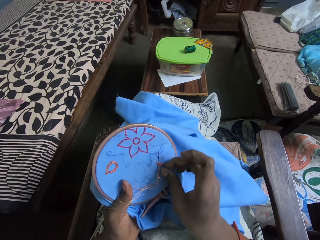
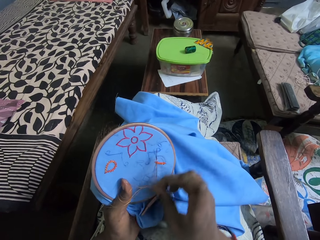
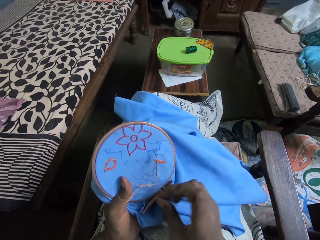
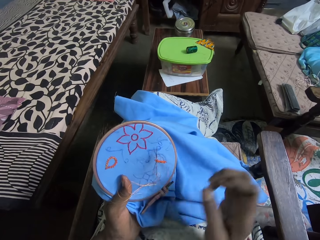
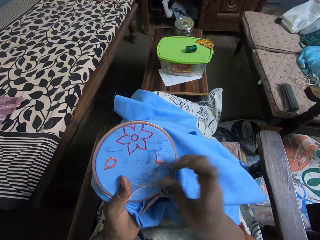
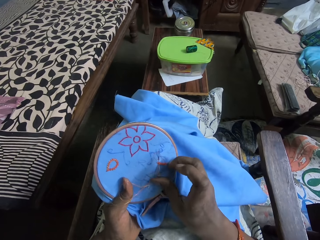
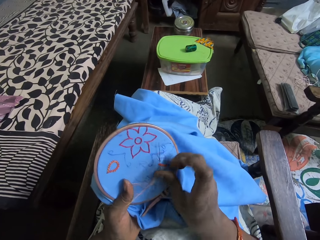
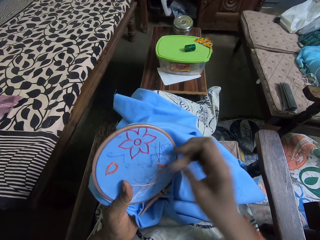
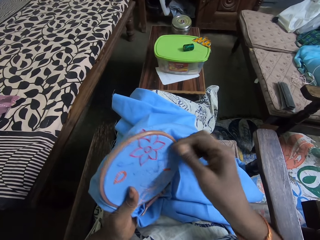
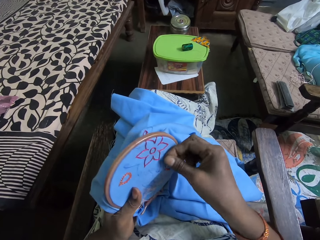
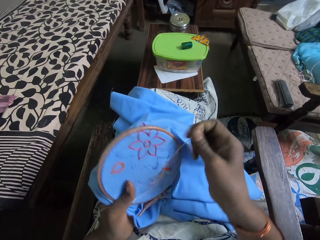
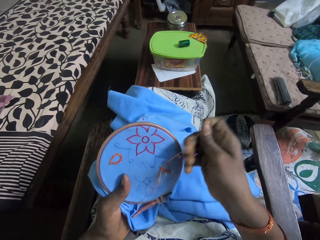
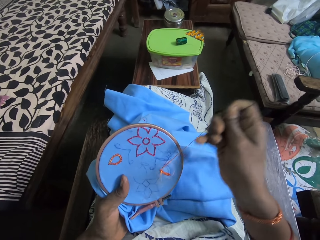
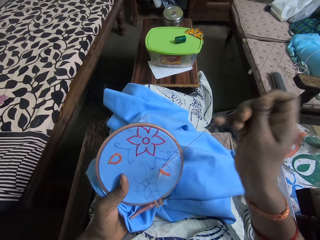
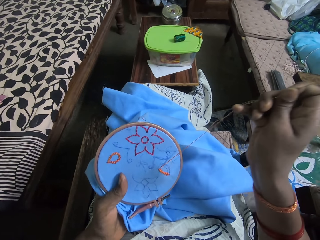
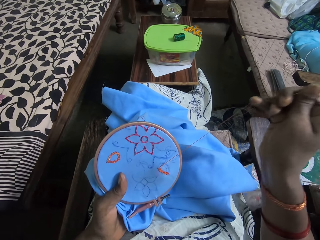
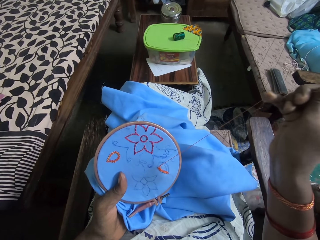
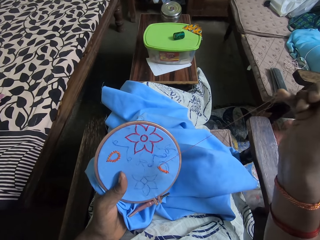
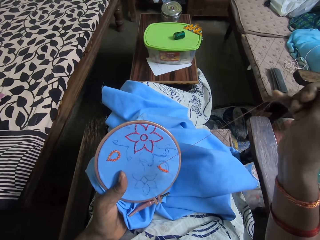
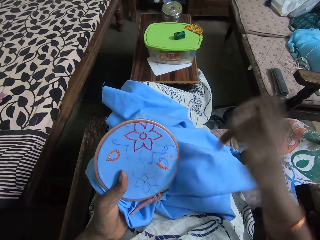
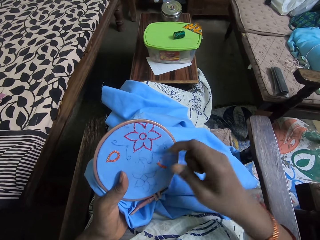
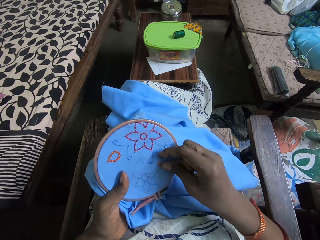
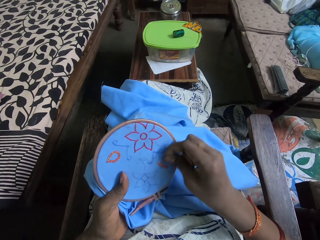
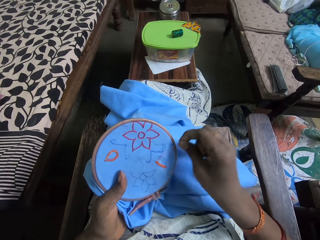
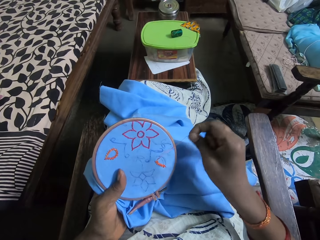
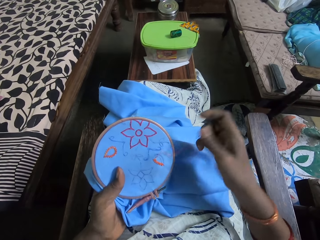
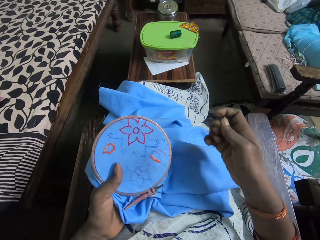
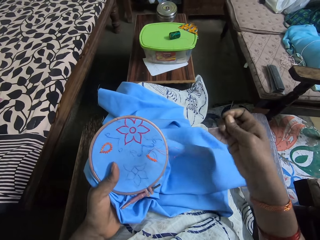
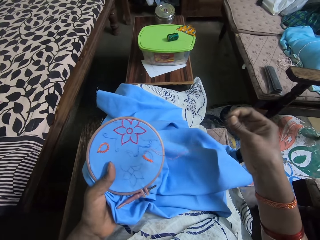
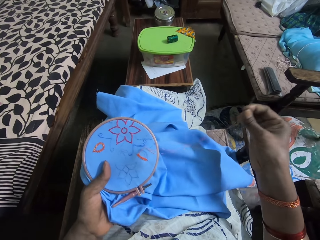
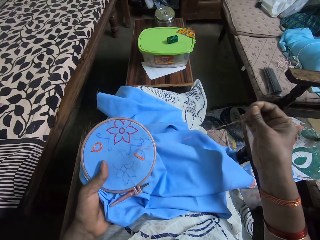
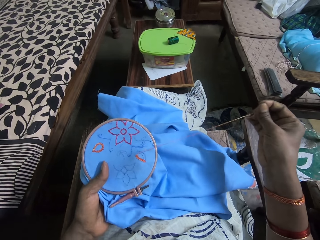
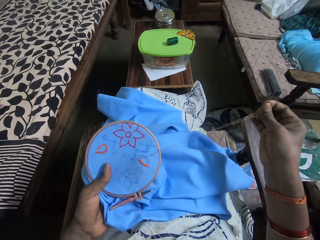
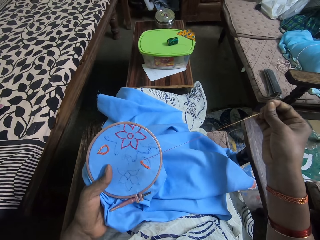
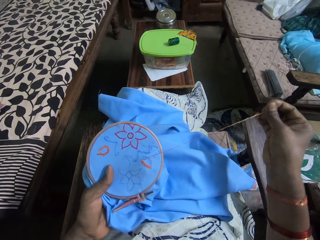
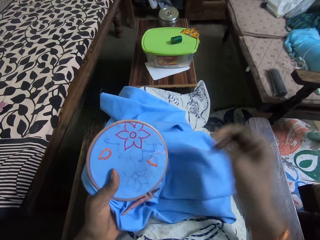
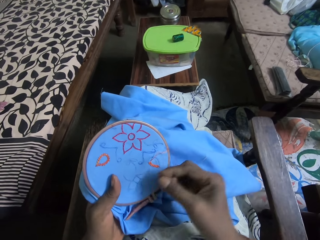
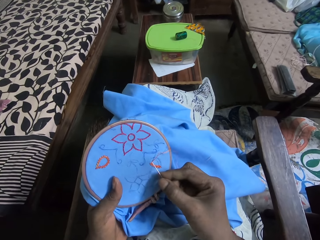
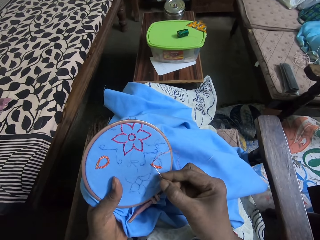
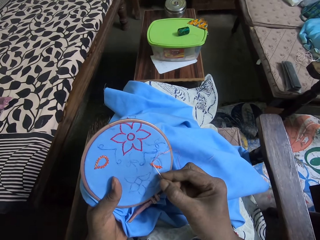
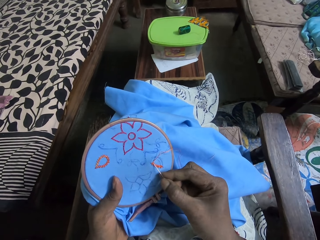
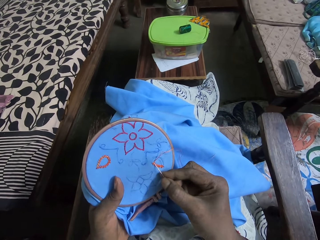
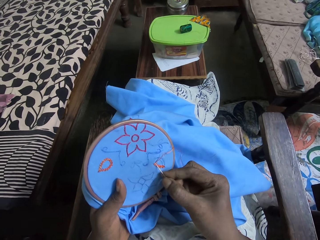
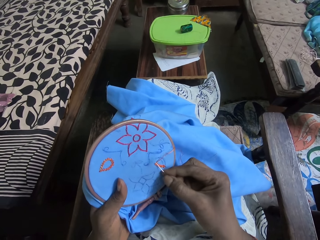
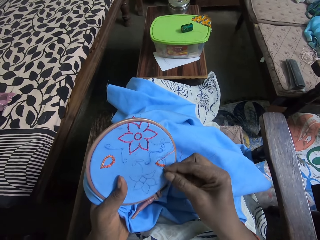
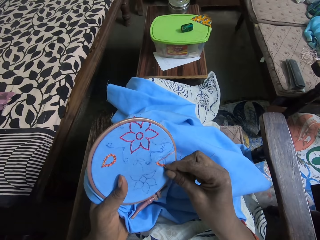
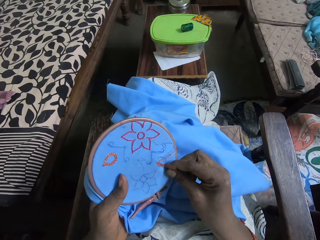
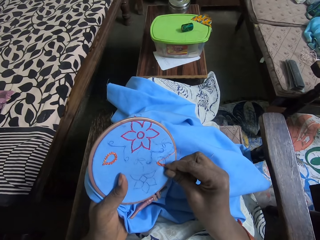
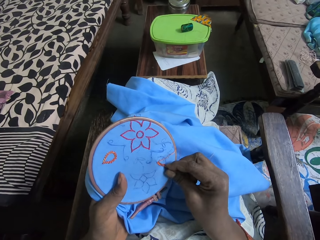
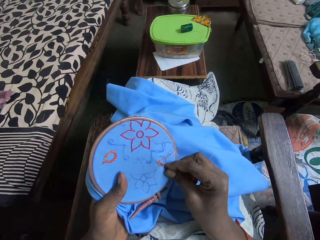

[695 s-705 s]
The camera wearer pulls the thread. They push the needle in the clothing. They pull the thread up. They lower the hand to the clothing. They pull the thread up. They lower the sewing needle to the clothing. They put the sewing needle to the clothing.

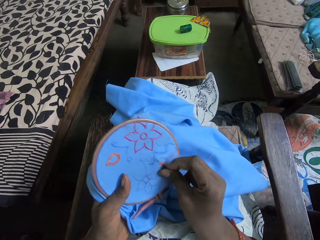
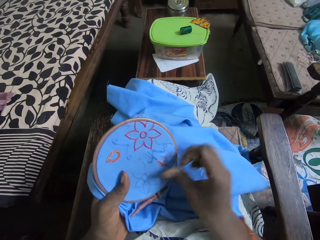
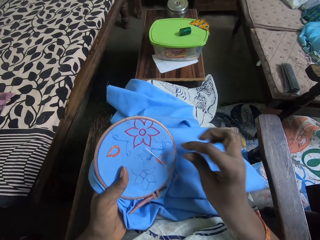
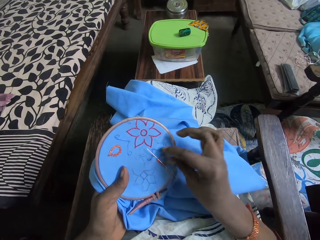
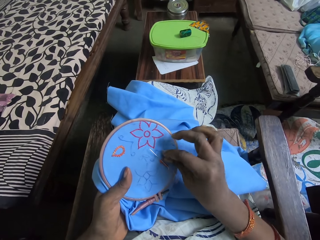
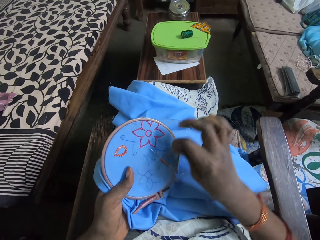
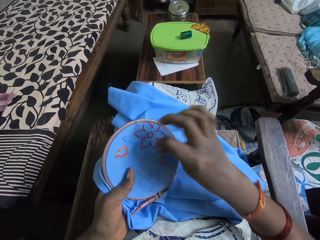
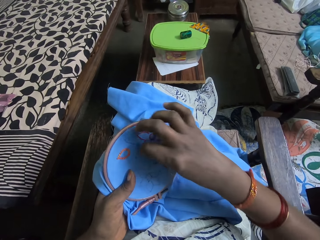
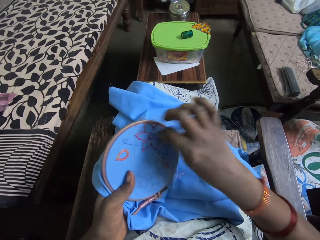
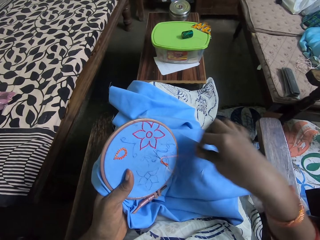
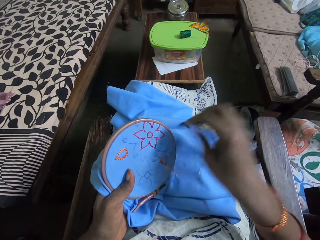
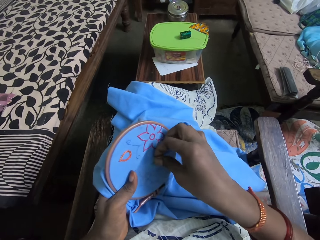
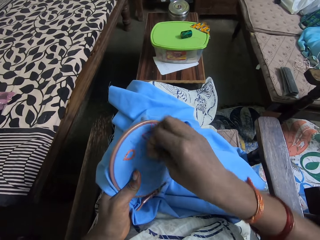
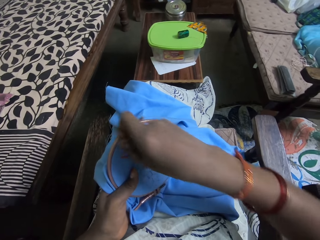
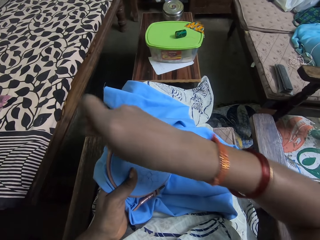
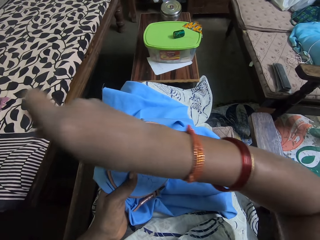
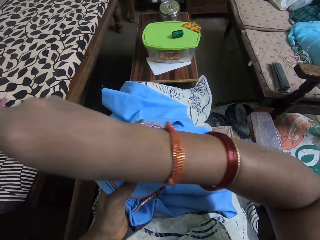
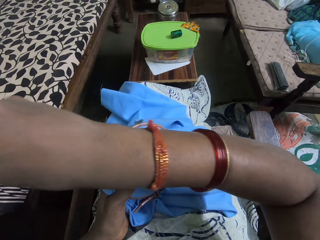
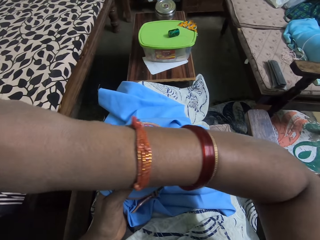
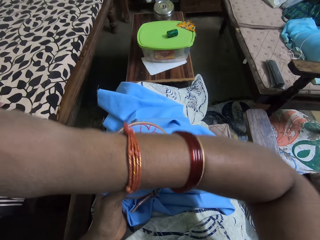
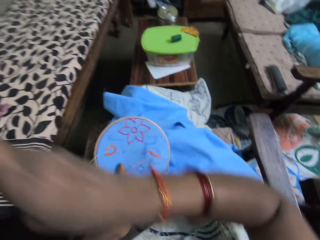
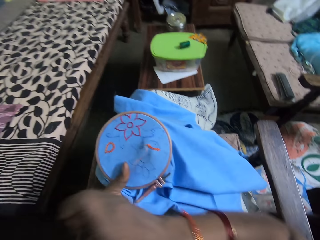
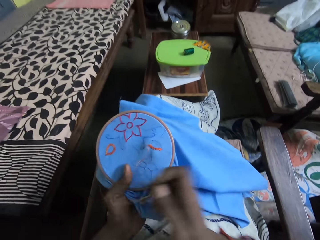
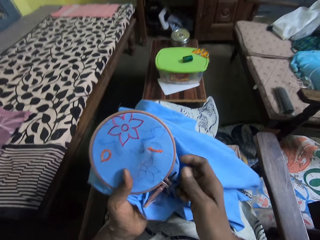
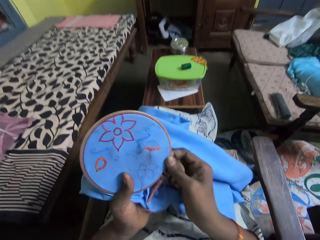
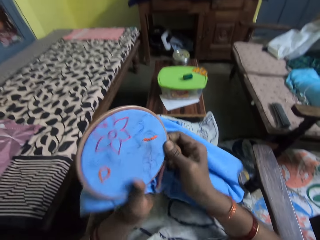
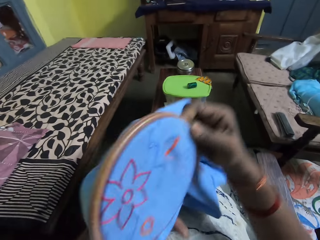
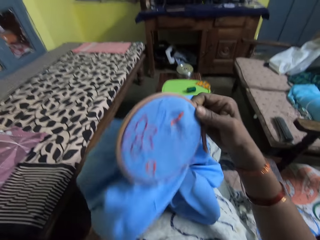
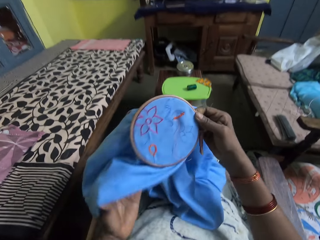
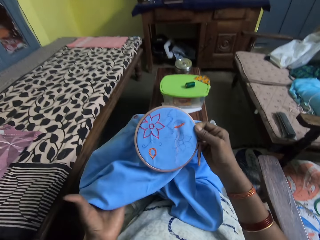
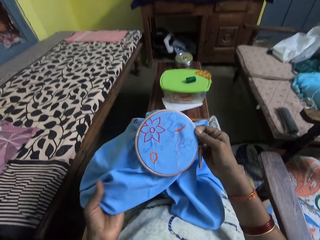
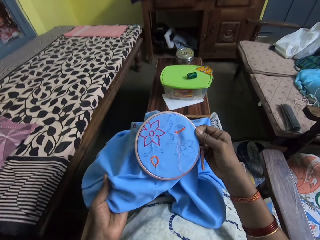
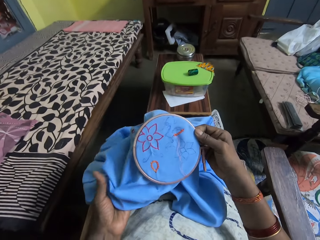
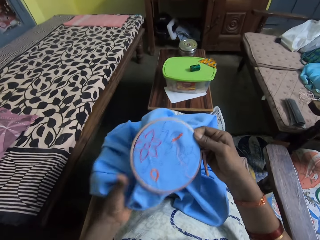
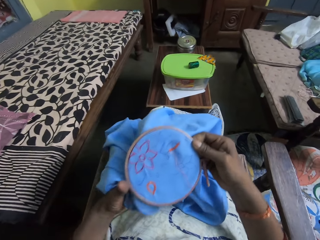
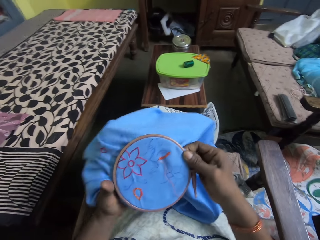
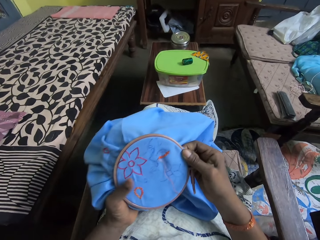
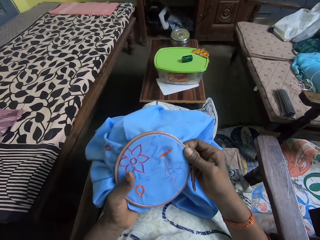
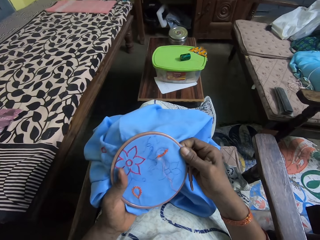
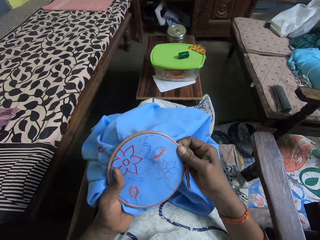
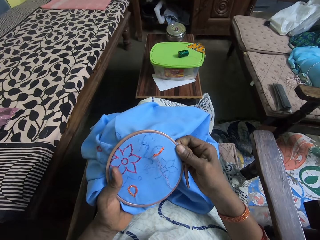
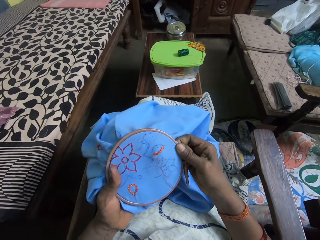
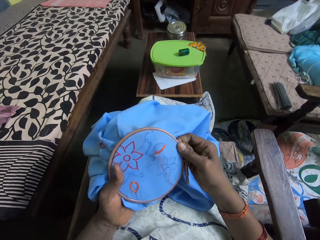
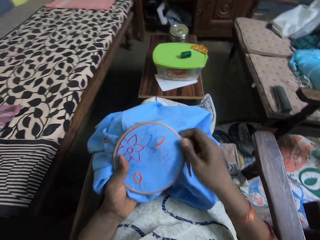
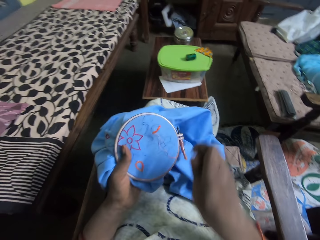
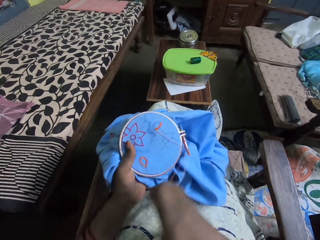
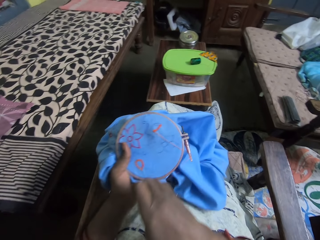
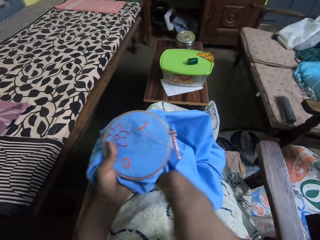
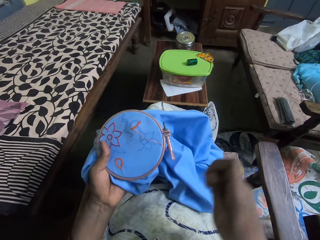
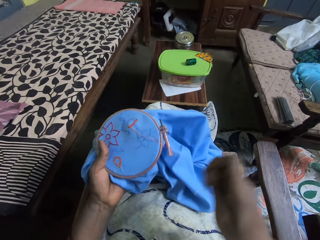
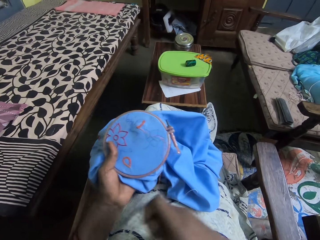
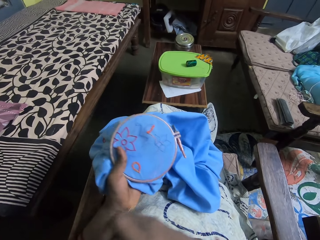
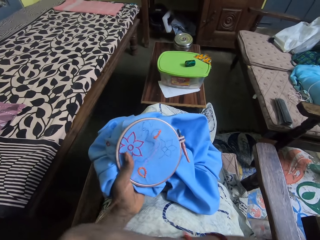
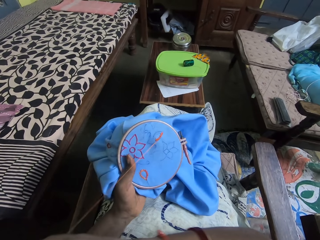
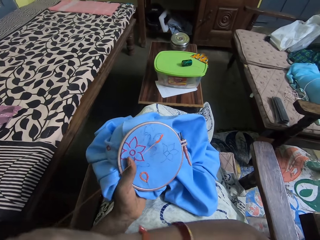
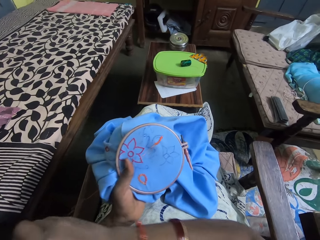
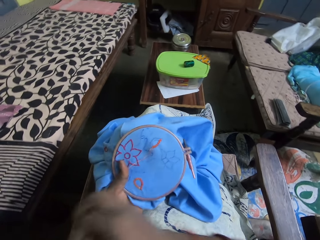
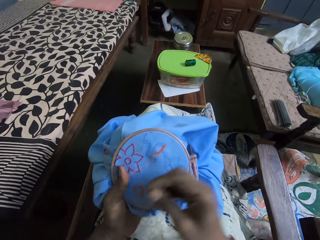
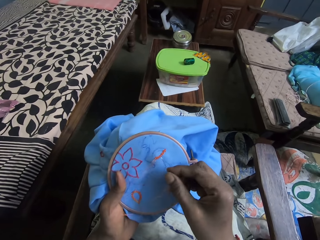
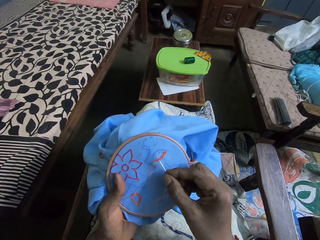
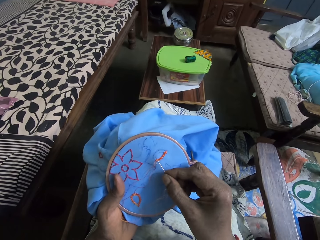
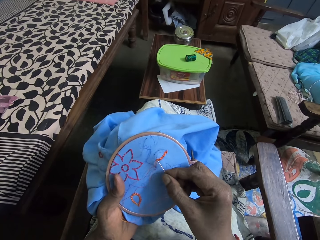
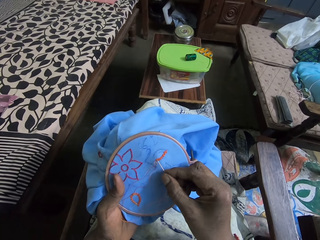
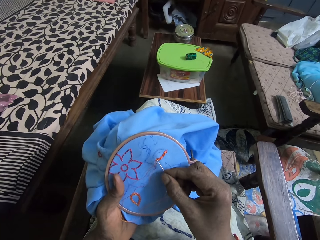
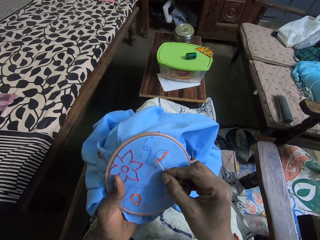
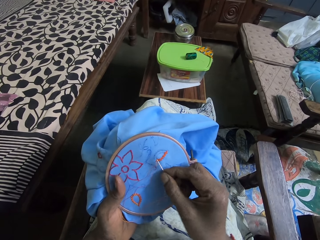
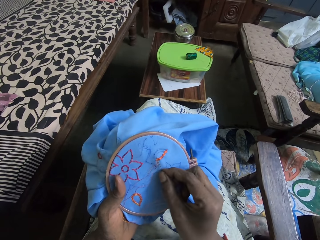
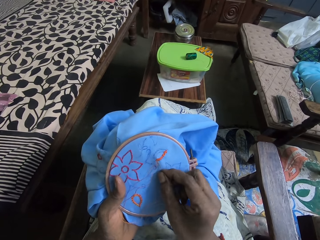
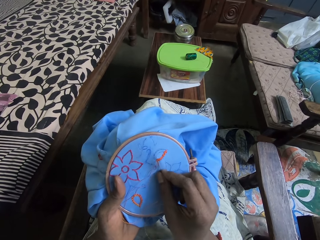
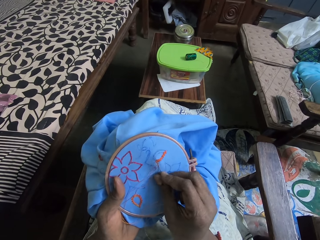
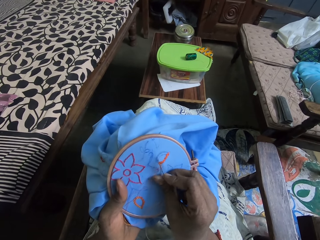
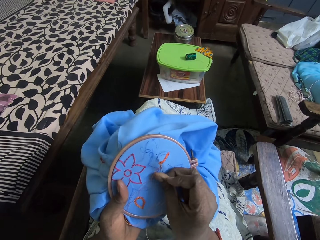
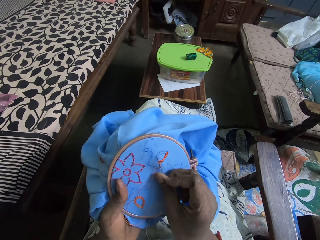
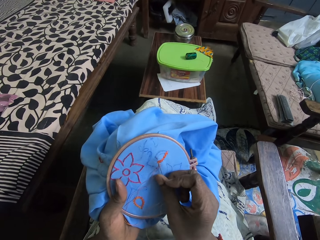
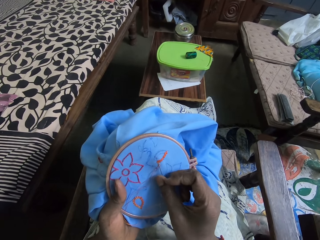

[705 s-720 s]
The camera wearer coils the thread to the sewing needle. She pulls the sewing needle up. She passes the embroidery loop from her left hand to her right hand. She lifts the clothing up. She folds the piece of fabric in the embroidery loop with her left hand. She lowers the clothing. She holds the embroidery loop with her hands. She looks at the clothing. She holds the embroidery loop with her left hand. She pulls the yarn in the piece of fabric with her right hand. She embroiders the piece of fabric in the embroidery loop in her left hand with the threaded needle in her right hand. She puts the sewing needle to the clothing.
